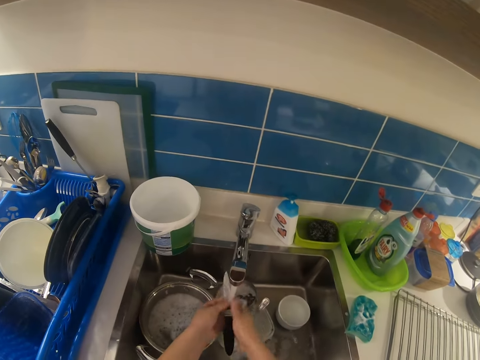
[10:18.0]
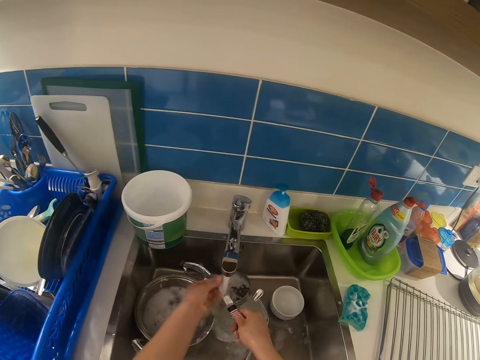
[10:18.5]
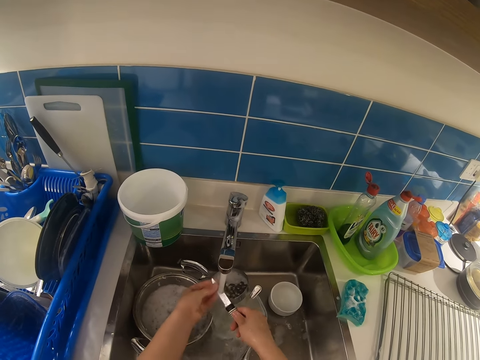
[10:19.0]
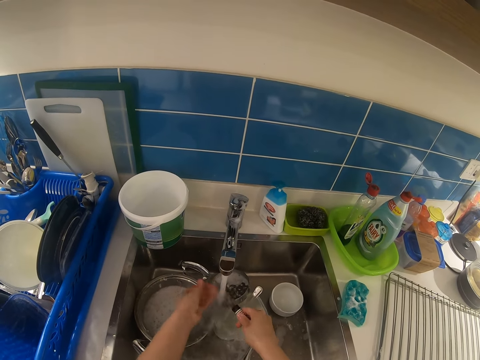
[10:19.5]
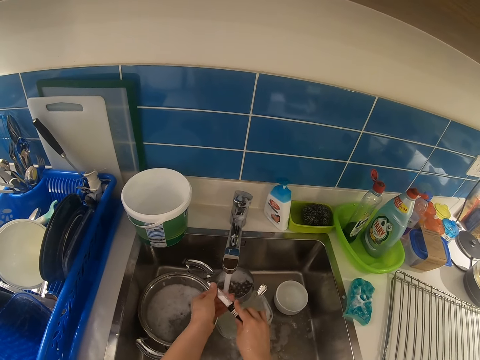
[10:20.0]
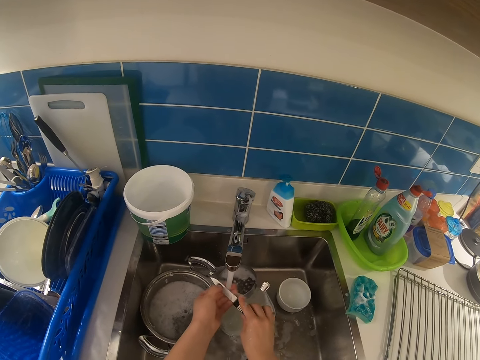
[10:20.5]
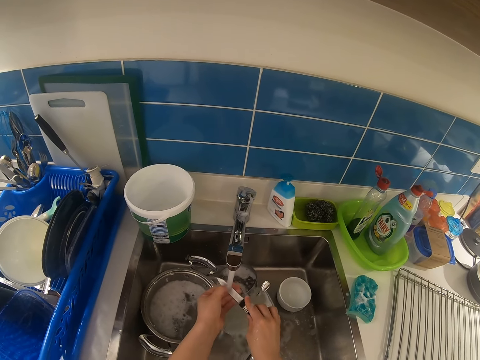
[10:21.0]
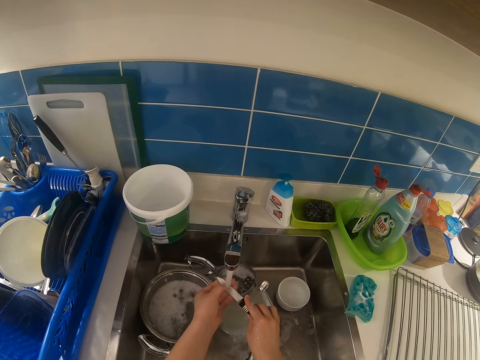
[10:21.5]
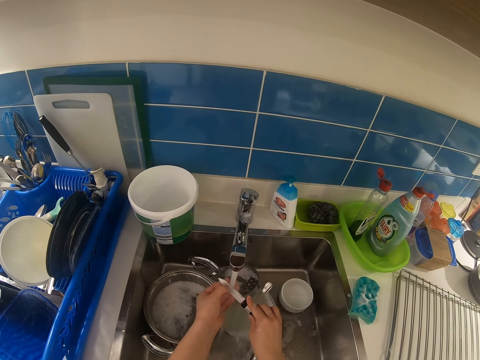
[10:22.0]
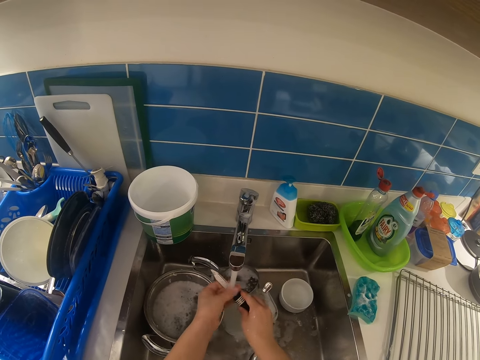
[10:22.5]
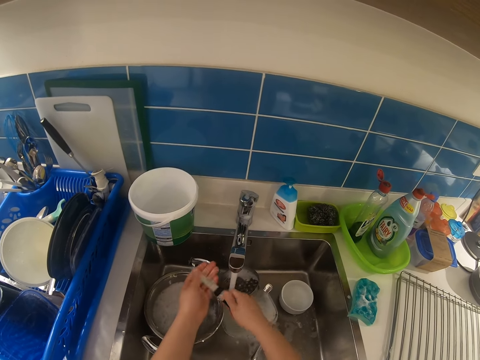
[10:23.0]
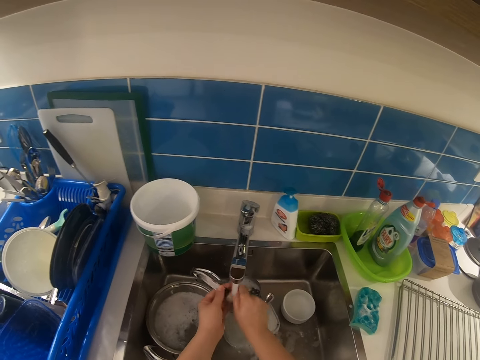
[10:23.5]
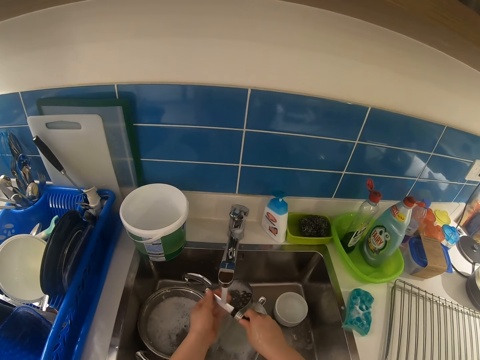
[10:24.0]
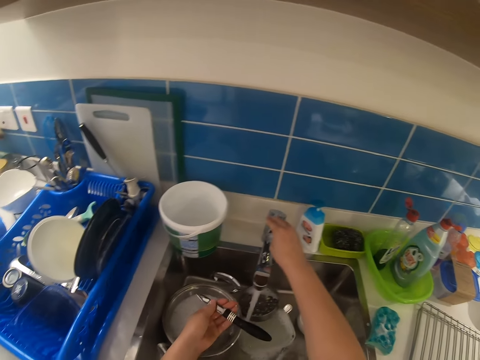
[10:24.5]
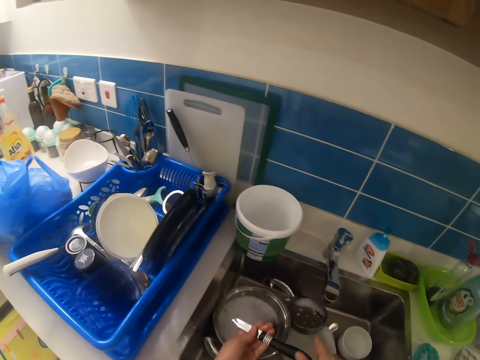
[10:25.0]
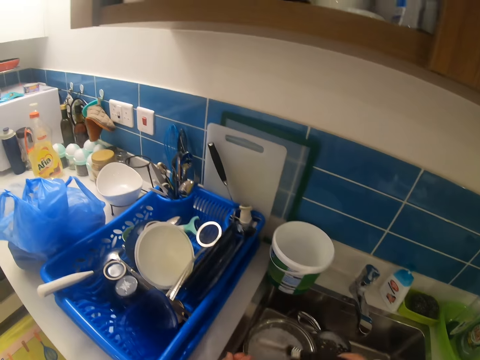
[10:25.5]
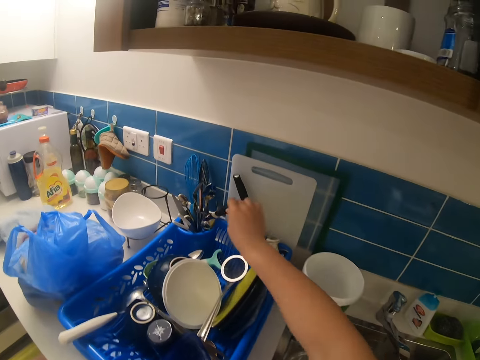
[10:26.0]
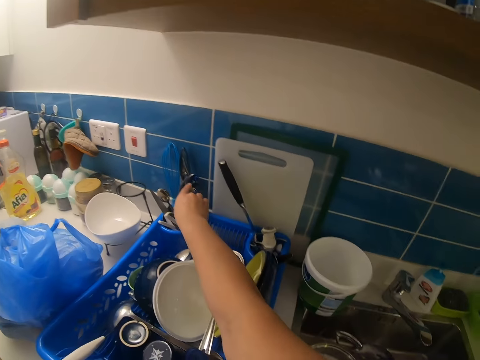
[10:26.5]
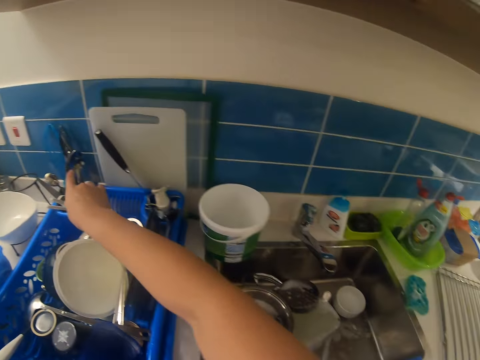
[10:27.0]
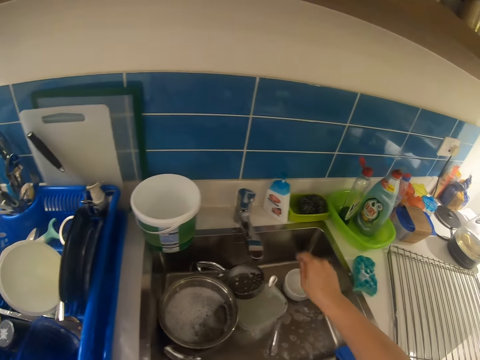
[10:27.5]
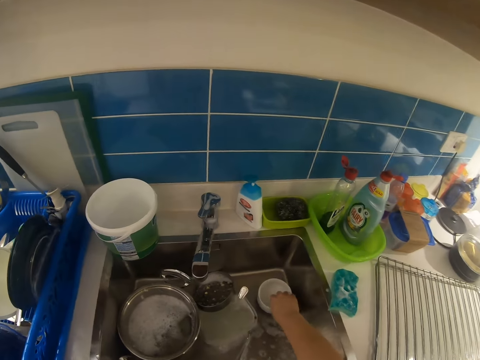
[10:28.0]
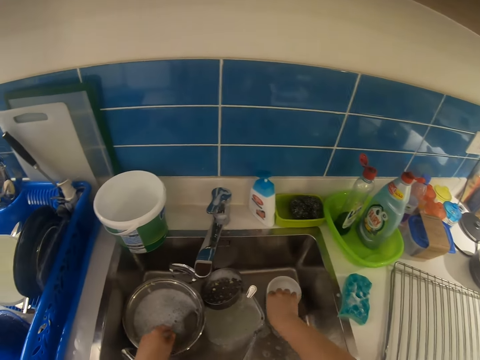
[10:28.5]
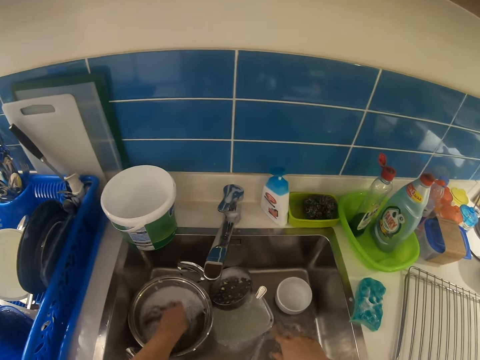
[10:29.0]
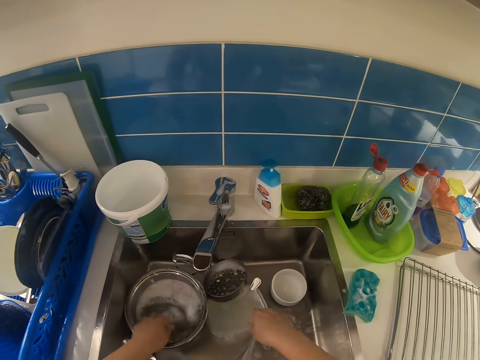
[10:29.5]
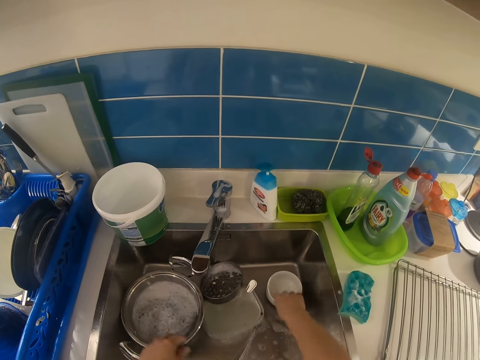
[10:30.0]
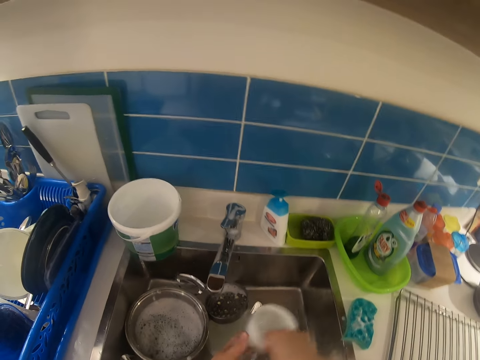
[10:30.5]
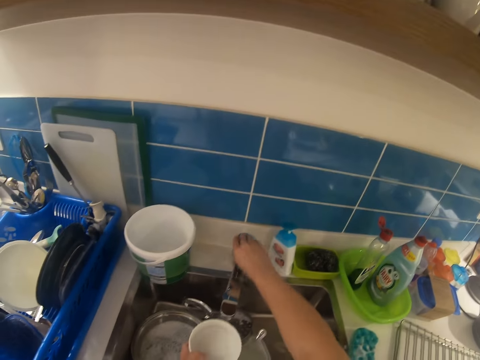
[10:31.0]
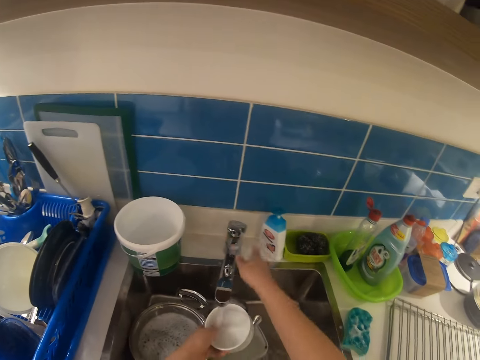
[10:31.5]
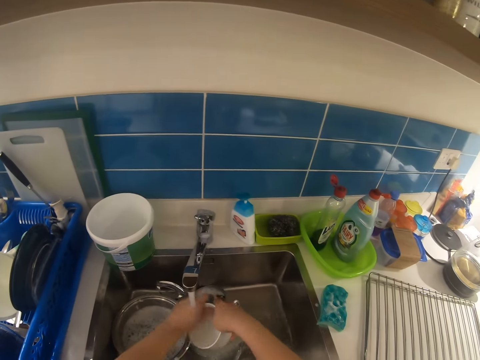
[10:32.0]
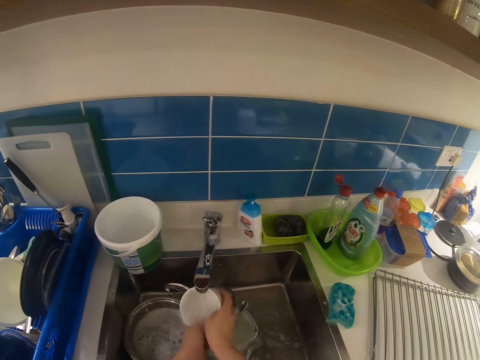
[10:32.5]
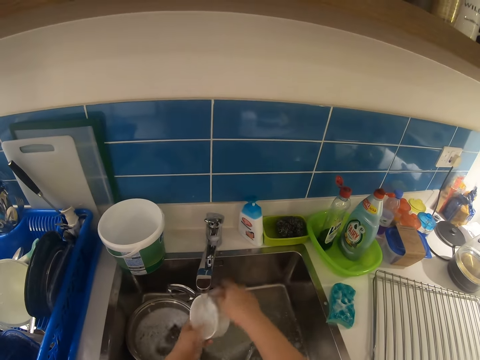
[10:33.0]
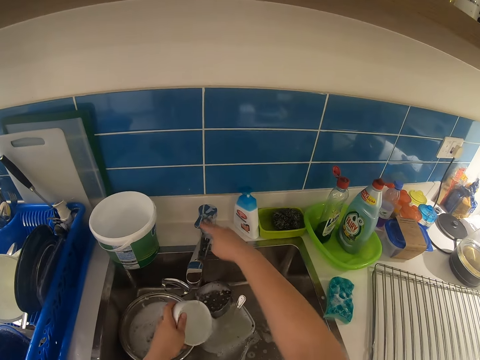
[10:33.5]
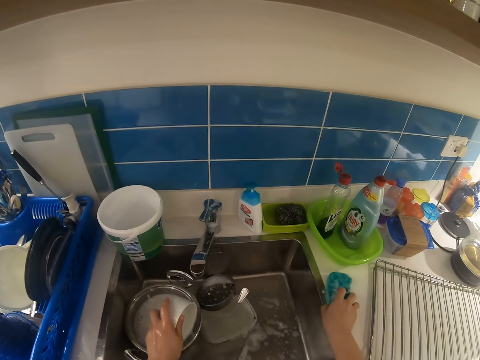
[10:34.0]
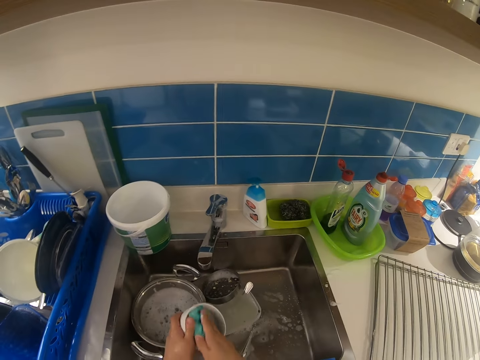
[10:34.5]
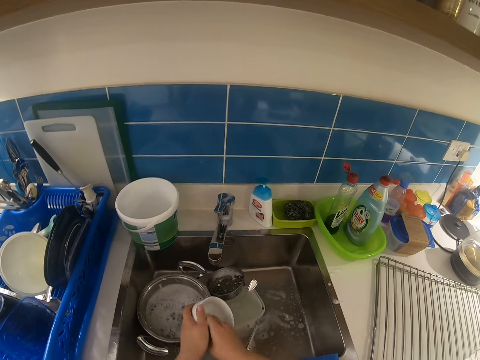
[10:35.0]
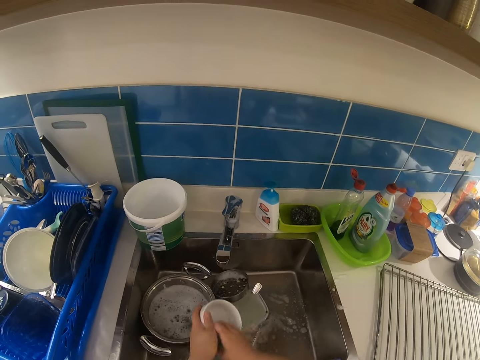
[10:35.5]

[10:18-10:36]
The camera wearer rinses the knife with water with both hands. They turn off the faucet with the right hand. They pass the knife to the right hand. They drop the knife into the cutlery rack with the right hand. They touch the bowl, touch the water, and pick up the bowl from the sink with the right hand. They pass the bowl to the left hand. They open the faucet with the right hand. They clean the bowl with both hands. They turn off the faucet with the right hand. They pour water in the sink. They pick up the sponge on the kitchen countertop with the right hand. They clean the bowl with the sponge with both hands.

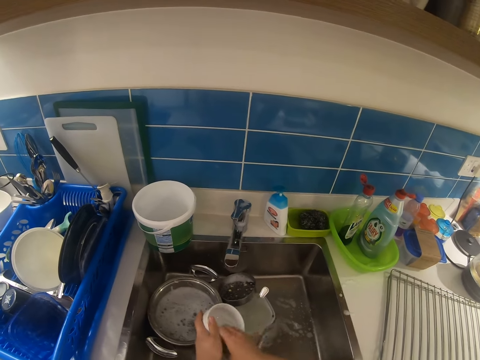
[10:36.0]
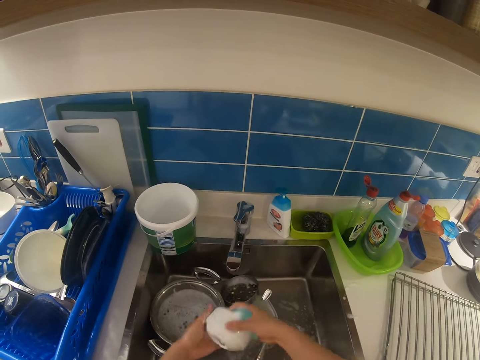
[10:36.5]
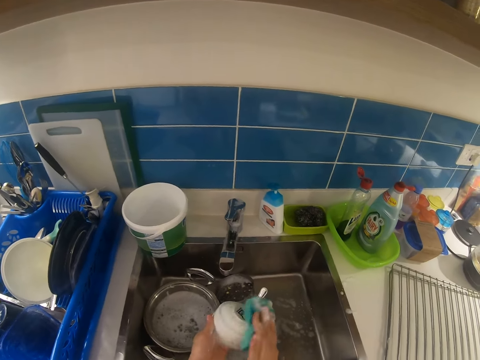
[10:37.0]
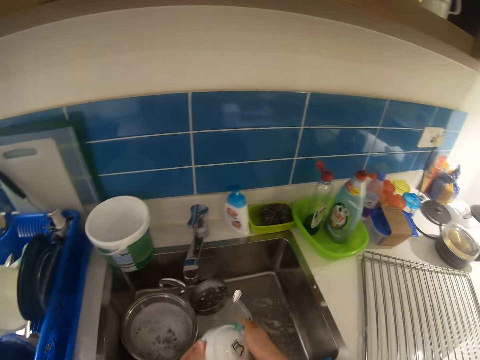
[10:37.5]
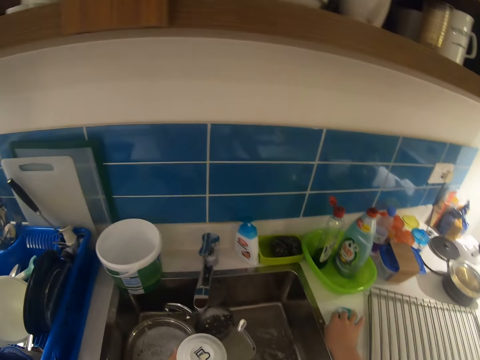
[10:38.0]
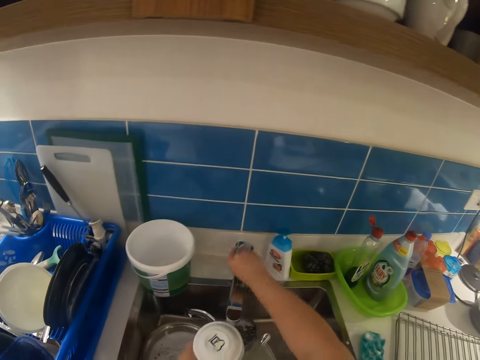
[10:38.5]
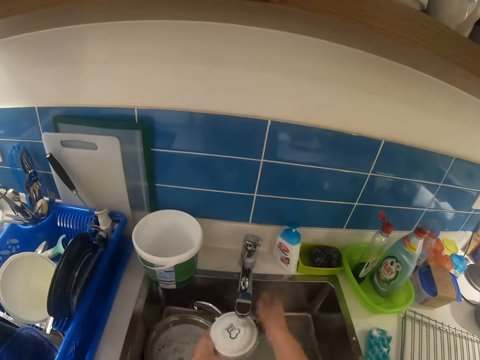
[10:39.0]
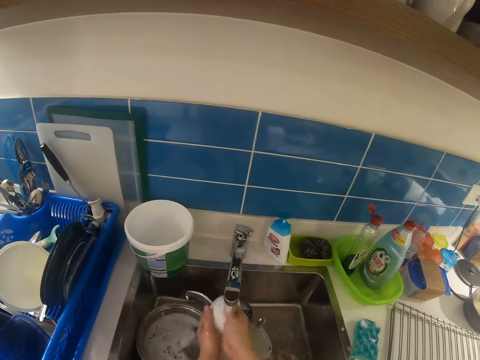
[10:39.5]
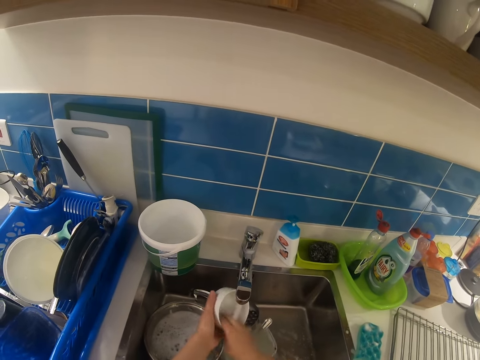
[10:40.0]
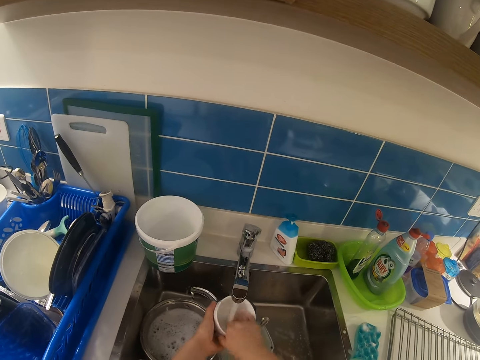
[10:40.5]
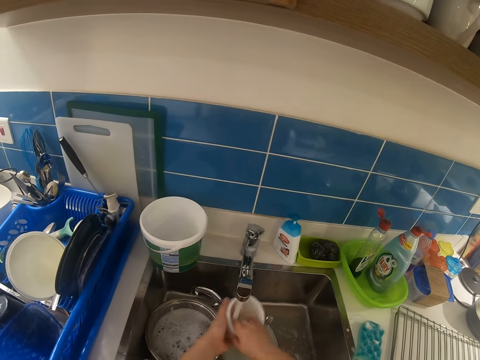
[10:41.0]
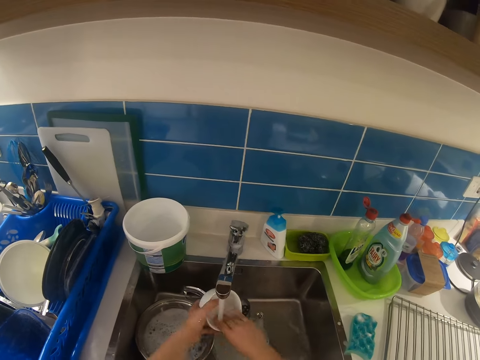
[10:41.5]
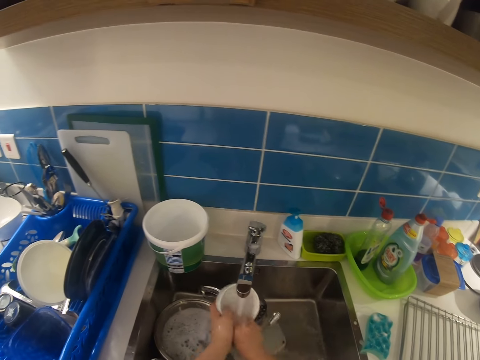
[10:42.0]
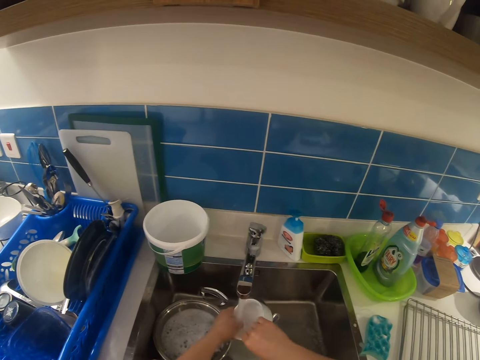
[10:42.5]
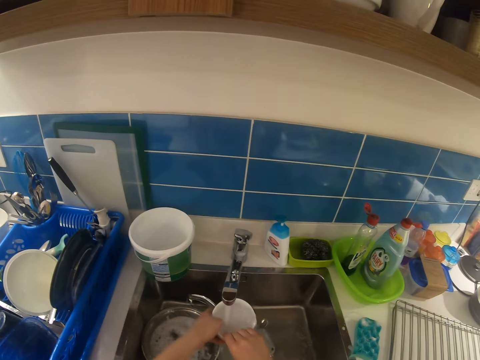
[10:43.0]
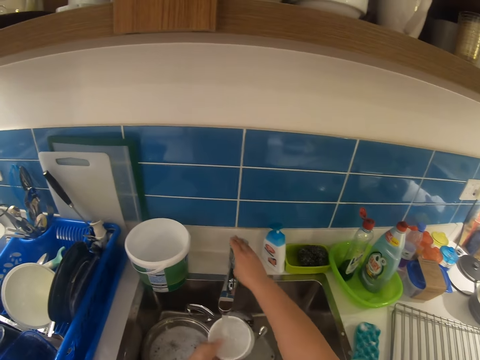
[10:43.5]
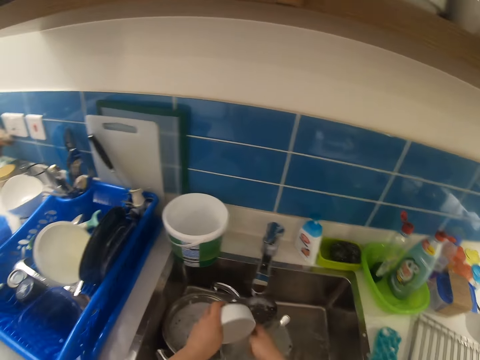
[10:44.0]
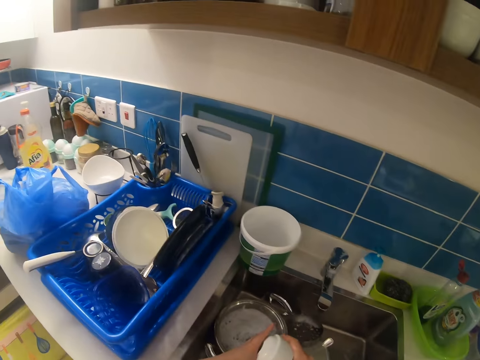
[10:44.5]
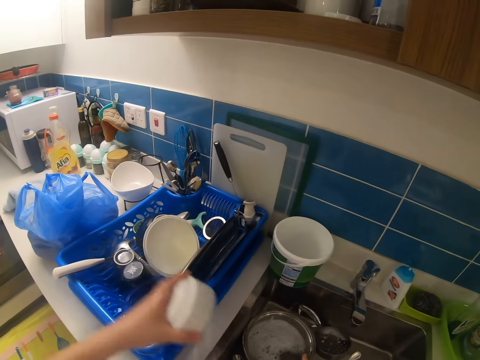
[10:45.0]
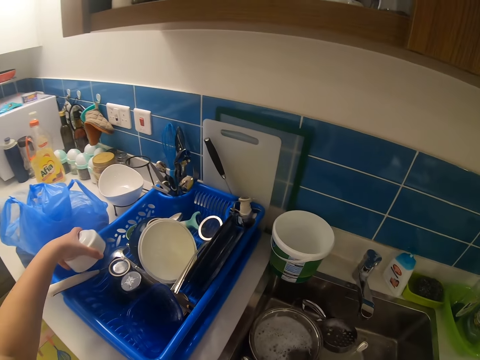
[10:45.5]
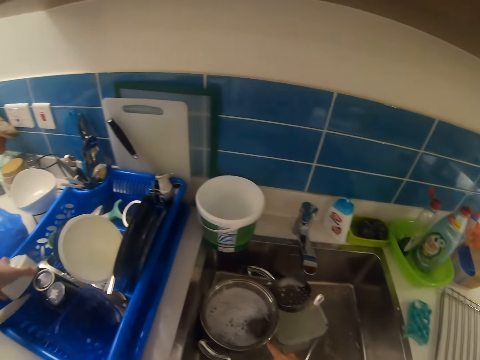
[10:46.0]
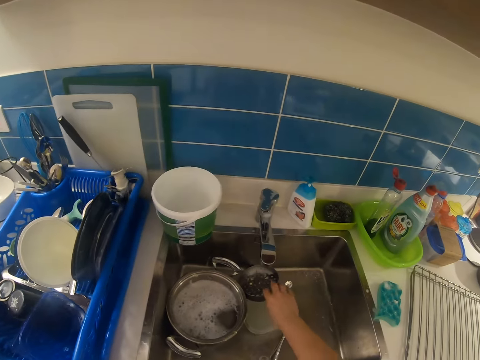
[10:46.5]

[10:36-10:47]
The camera wearer drops the sponge on the kitchen countertop with the right hand. They open the faucet with the right hand. They rinse the bowl with both hands. They turn off the faucet with the right hand. They put the bowl on the utensil rack with the left hand.
